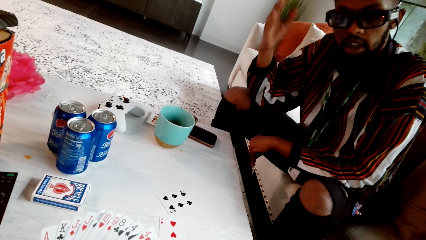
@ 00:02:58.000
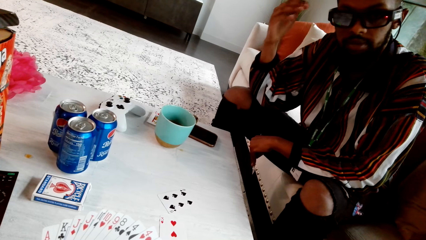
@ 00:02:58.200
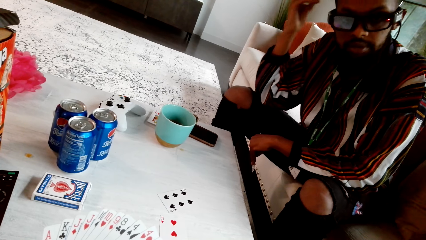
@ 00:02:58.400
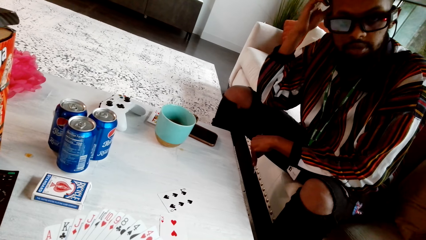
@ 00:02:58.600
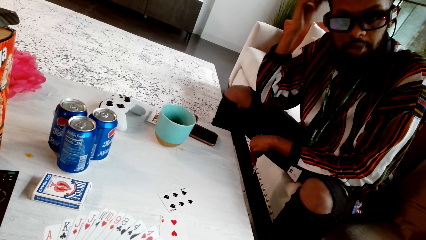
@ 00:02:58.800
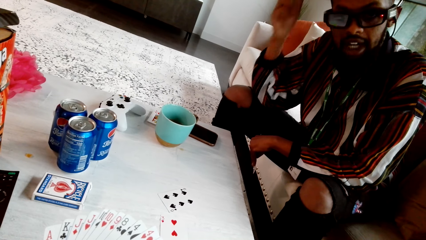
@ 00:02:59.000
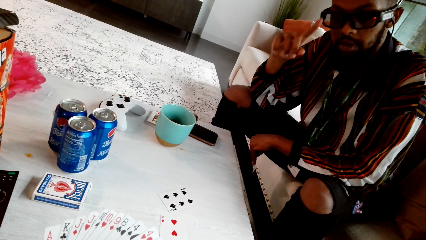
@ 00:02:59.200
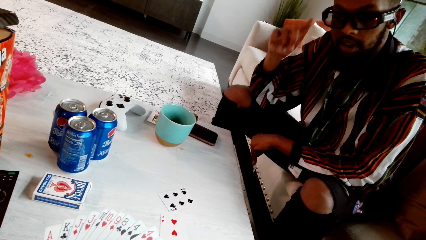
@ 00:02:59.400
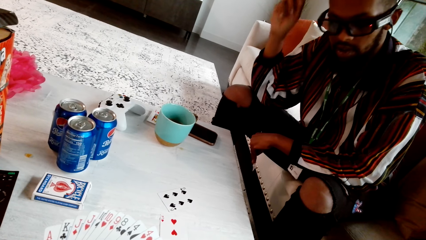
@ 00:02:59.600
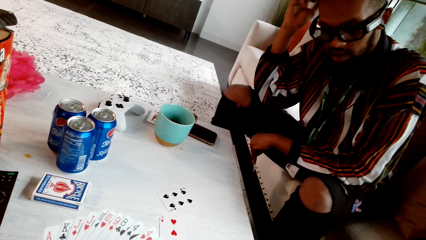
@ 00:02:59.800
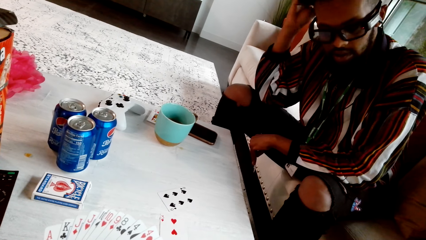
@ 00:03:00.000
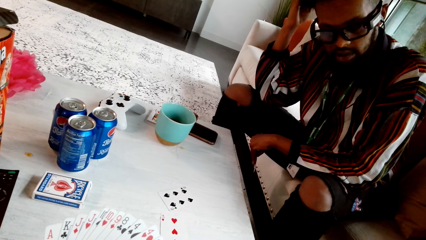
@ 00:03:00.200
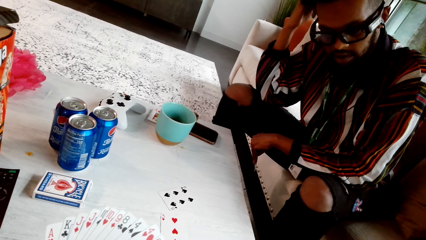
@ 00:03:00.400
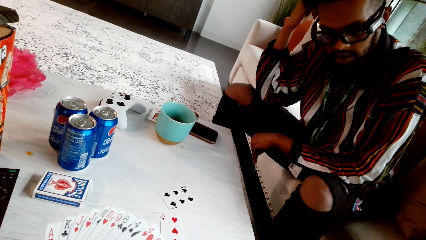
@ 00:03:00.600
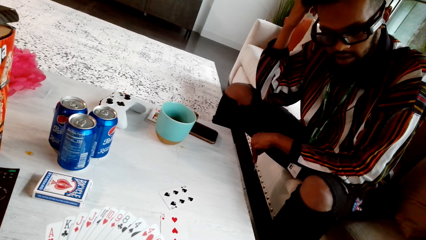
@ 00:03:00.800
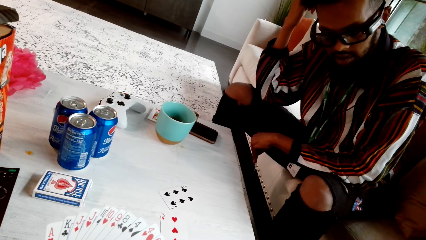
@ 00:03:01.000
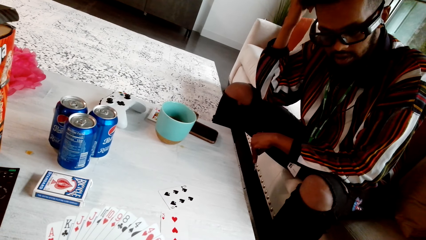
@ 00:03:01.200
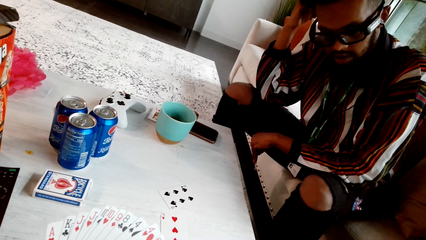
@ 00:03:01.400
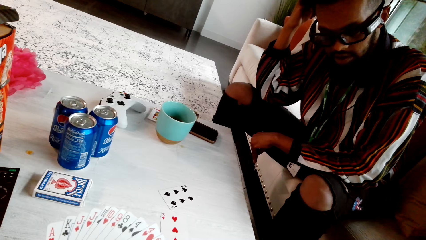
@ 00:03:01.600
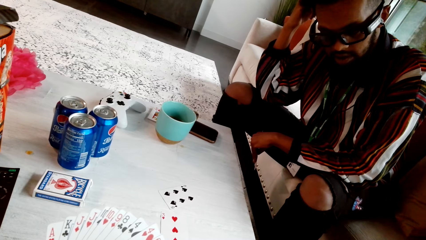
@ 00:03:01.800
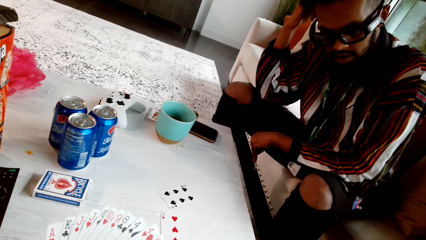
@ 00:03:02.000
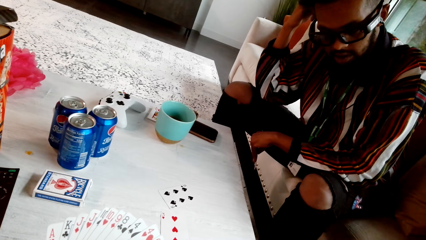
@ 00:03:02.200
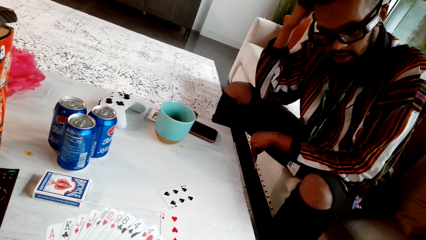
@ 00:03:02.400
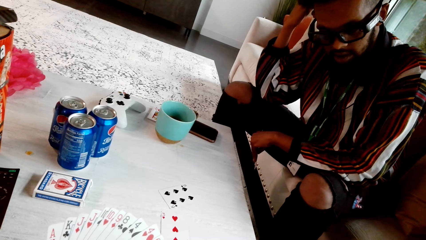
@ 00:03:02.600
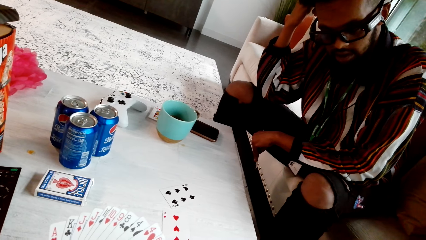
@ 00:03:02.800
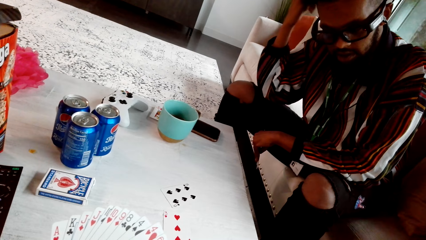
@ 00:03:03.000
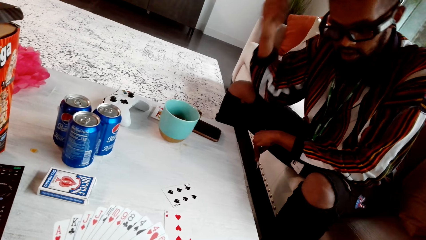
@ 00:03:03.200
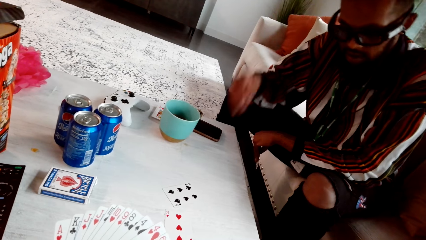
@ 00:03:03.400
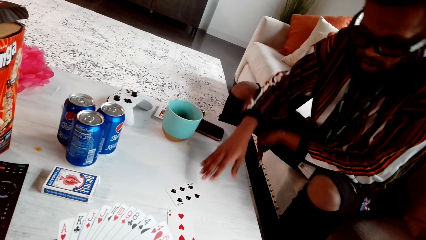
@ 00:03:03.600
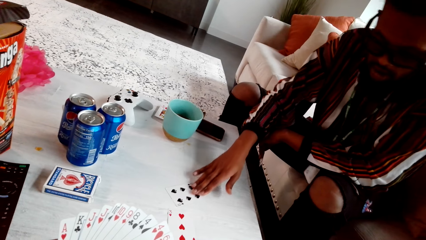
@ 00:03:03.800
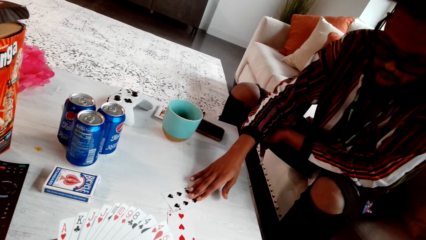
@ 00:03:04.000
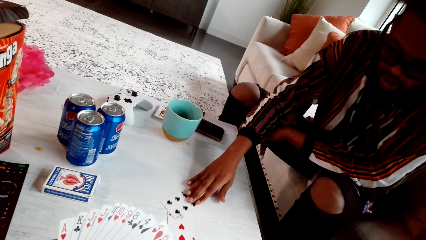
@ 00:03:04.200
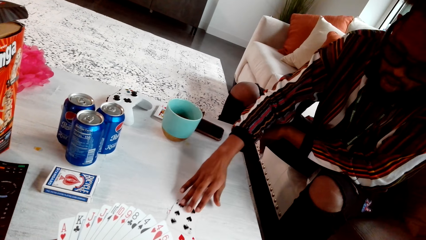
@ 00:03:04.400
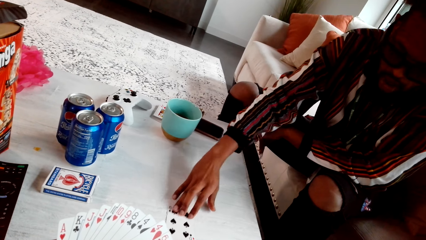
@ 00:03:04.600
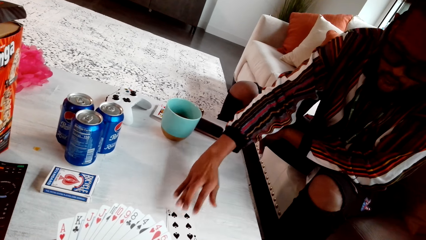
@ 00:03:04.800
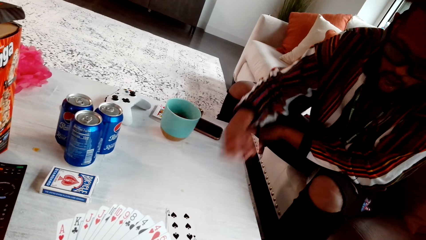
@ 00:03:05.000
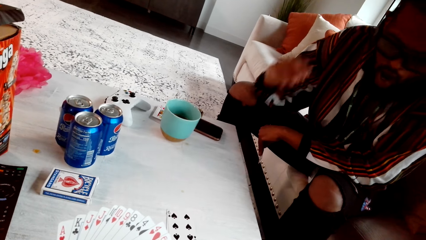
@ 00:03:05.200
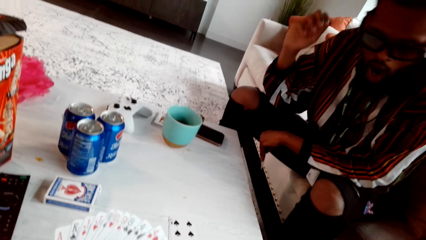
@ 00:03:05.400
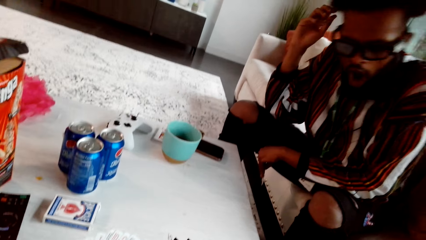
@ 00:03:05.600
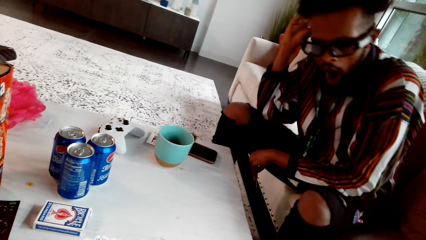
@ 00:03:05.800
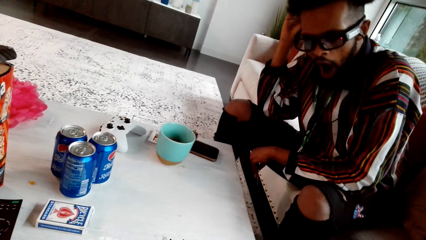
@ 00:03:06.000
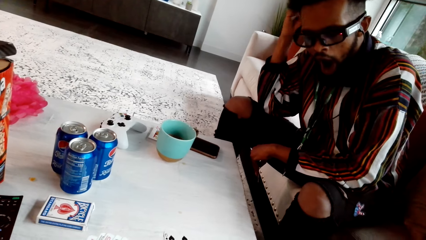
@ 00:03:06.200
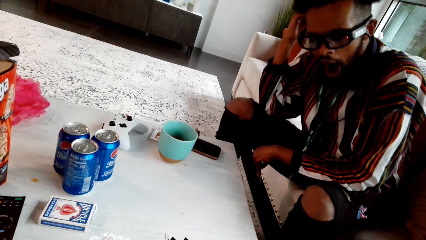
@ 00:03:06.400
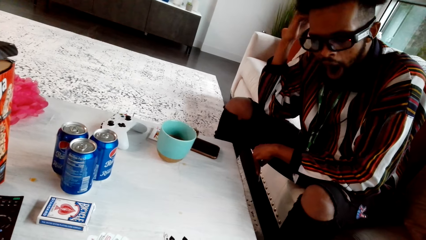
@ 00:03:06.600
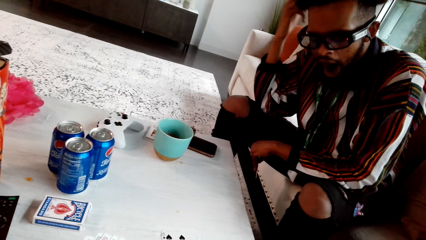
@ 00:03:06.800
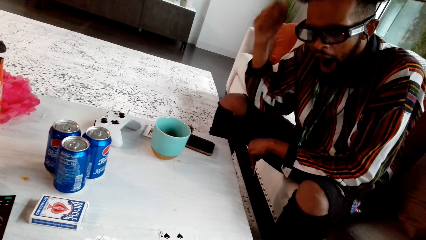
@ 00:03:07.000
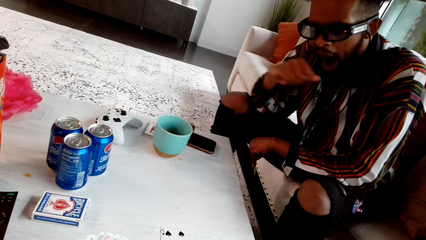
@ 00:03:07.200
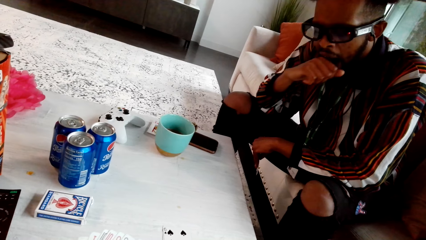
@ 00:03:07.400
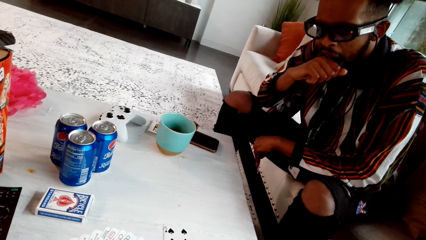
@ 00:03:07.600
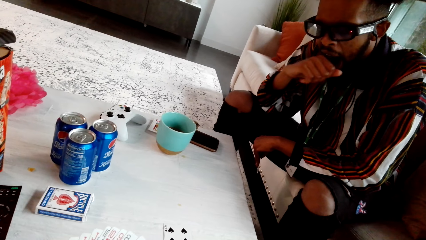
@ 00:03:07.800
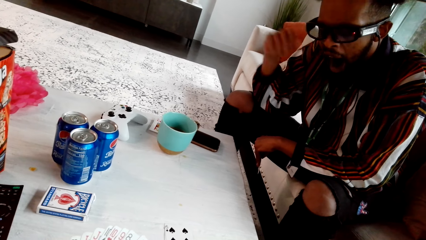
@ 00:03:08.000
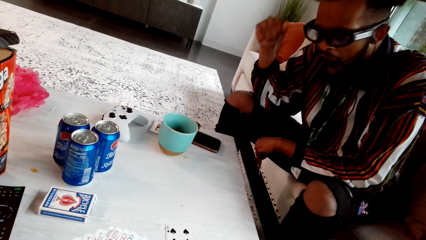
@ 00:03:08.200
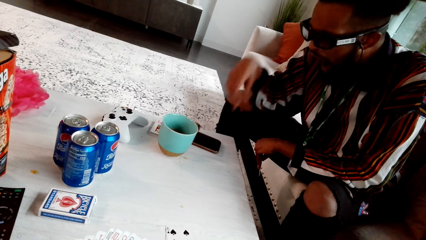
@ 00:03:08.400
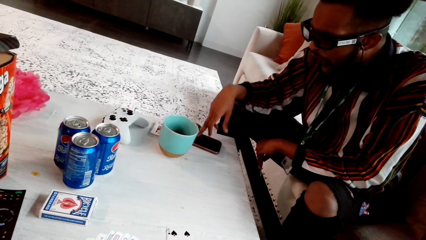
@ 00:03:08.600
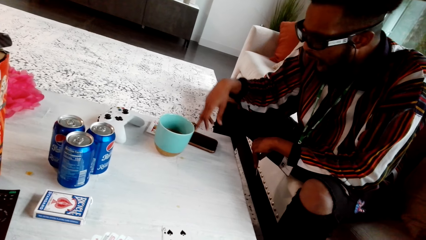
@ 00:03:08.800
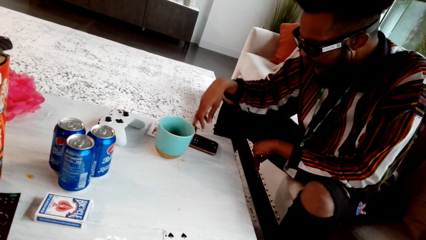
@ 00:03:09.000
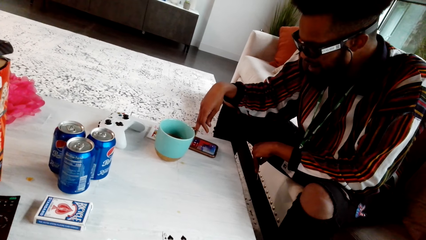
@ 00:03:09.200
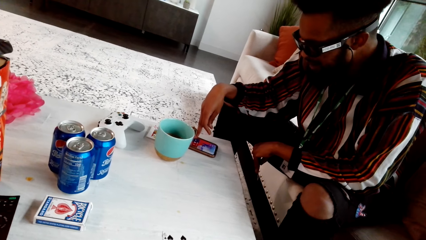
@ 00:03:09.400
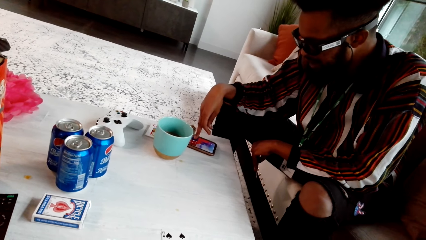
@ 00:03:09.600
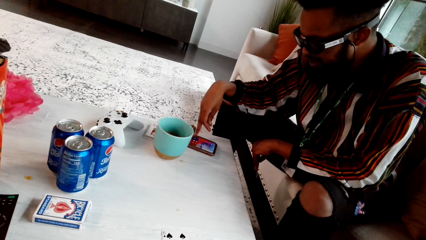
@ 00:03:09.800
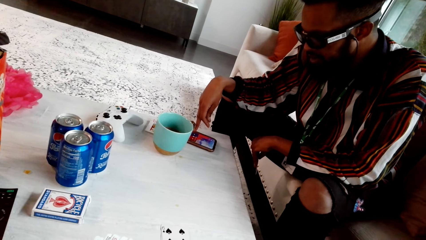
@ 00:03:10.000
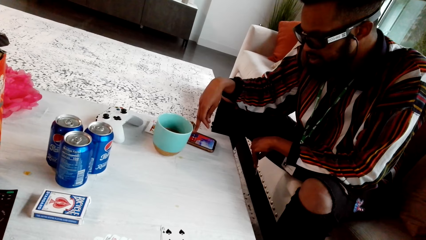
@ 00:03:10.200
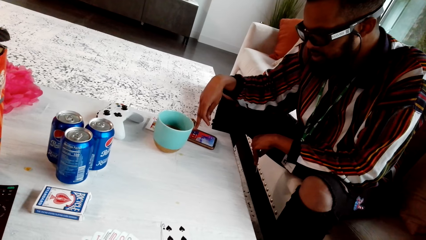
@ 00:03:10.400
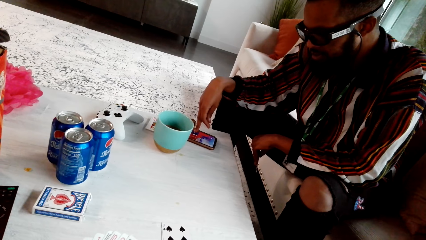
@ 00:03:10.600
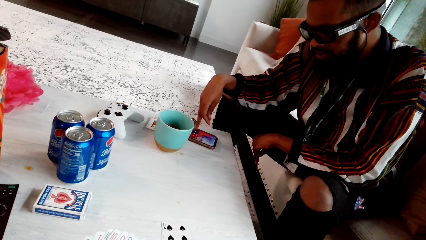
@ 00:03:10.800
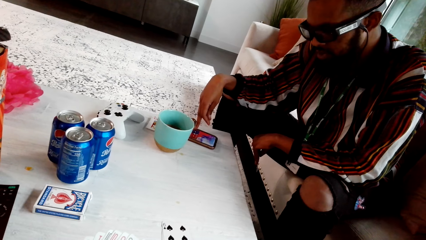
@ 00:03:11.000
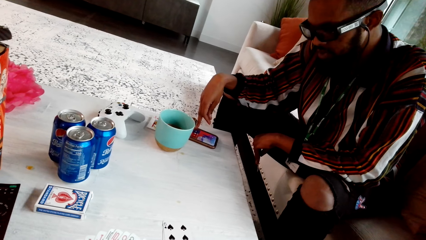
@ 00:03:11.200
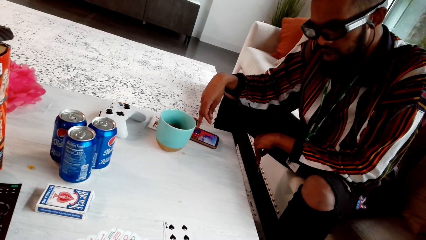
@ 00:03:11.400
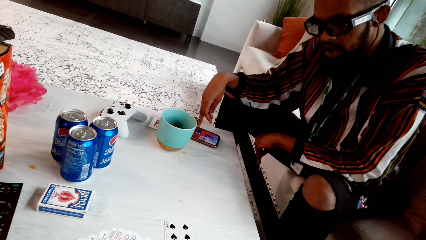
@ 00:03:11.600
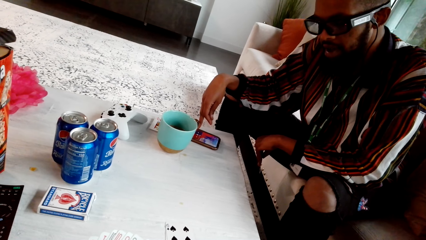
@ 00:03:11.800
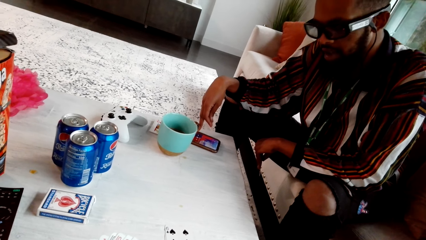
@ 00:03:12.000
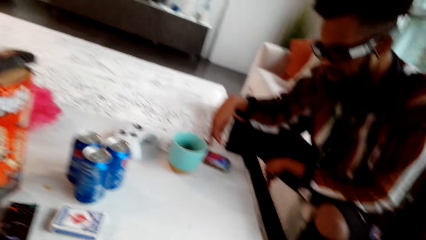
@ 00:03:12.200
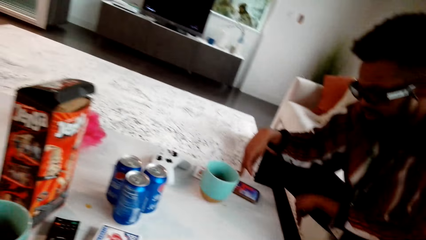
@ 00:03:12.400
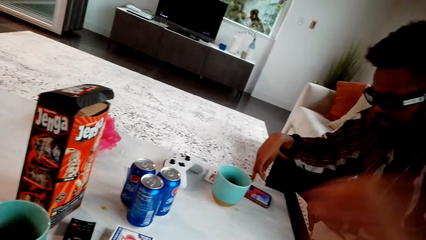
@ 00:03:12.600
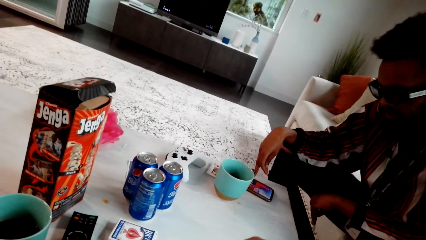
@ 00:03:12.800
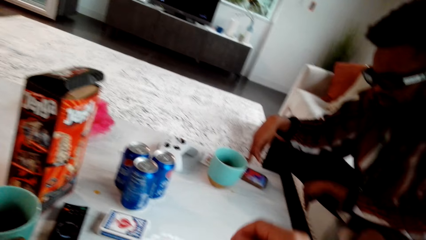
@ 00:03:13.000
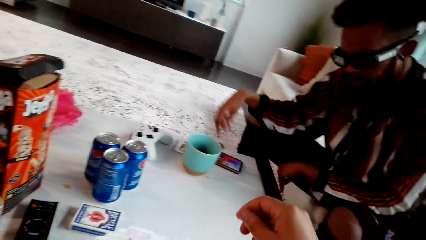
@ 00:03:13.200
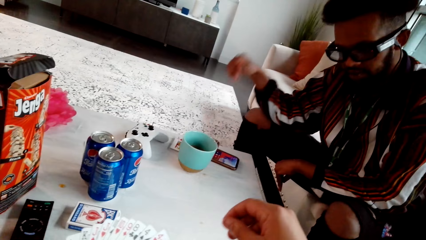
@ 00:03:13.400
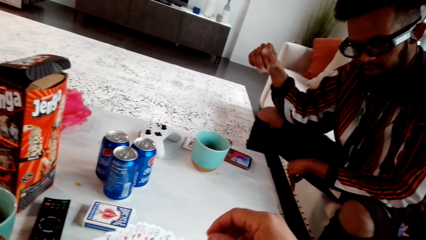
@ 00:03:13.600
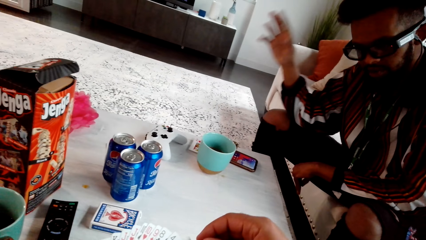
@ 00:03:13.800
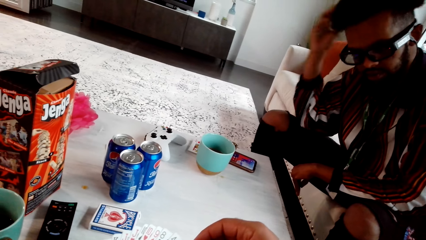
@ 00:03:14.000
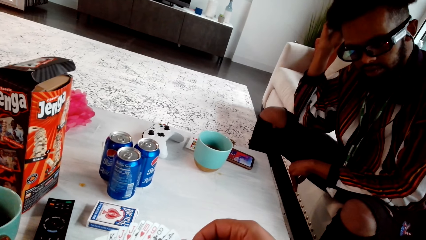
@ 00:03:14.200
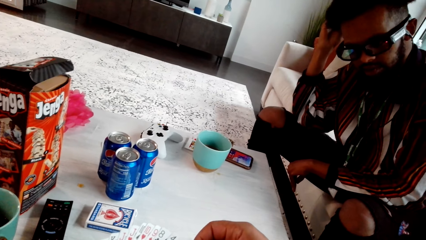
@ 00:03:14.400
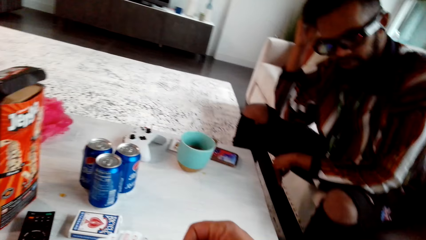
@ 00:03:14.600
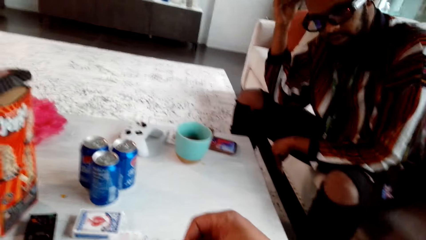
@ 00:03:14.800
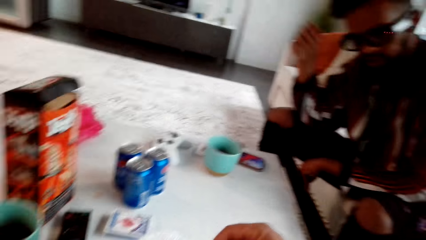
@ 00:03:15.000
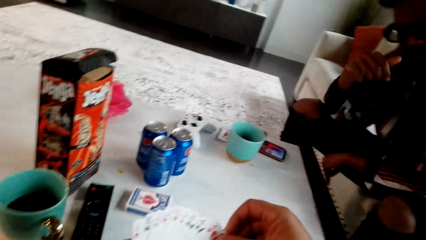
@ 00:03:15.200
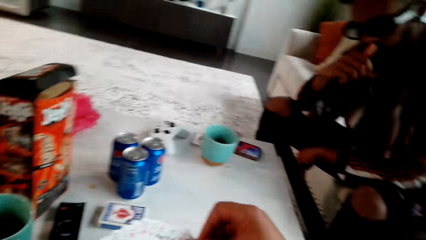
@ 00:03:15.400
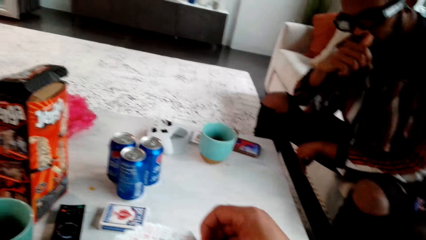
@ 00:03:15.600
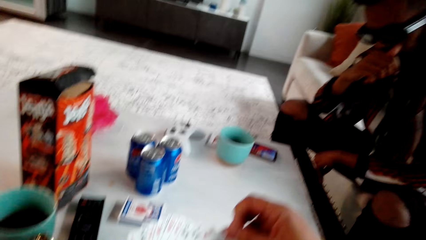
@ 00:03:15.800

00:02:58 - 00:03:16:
A man moves a card on the table. The camera wearer looks around. The man operates a phone and checks his phone. The camera wearer takes the card.
